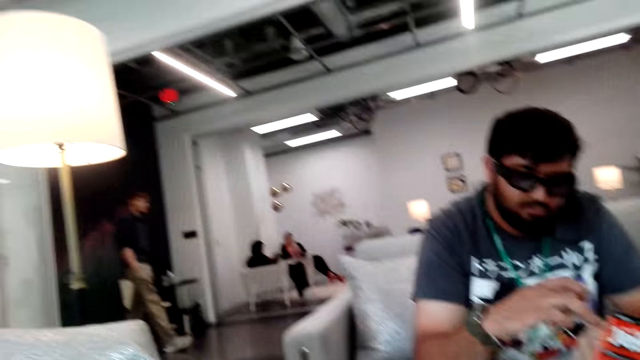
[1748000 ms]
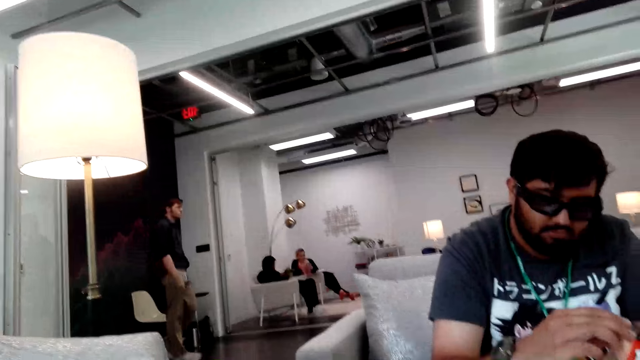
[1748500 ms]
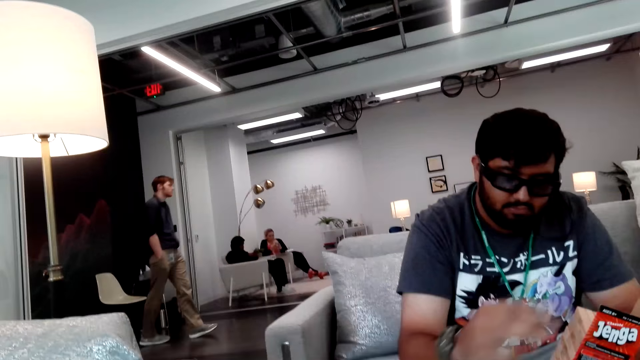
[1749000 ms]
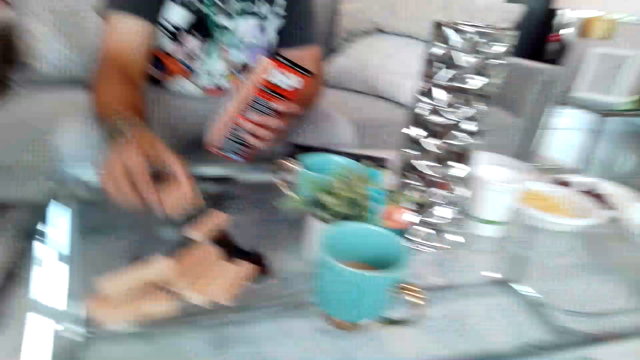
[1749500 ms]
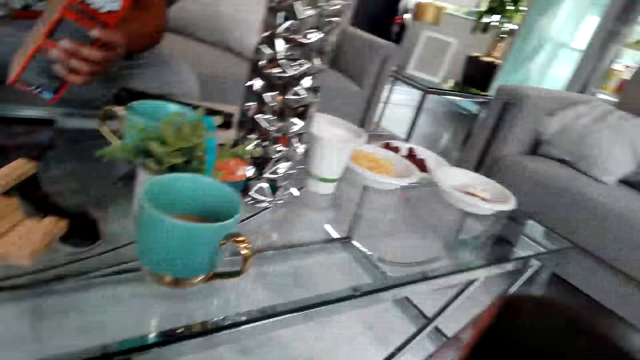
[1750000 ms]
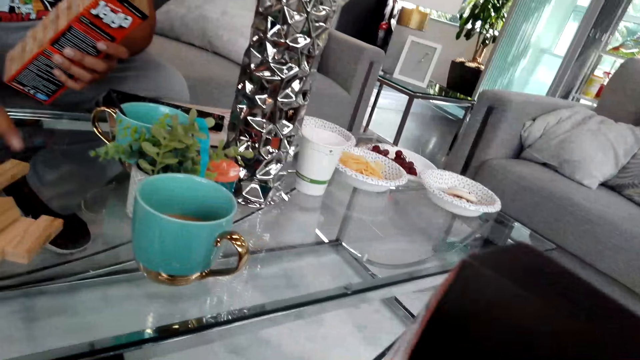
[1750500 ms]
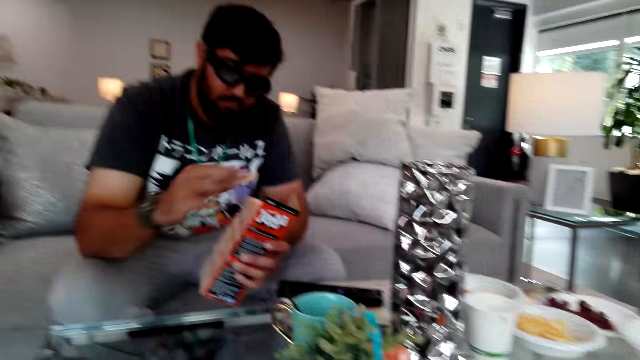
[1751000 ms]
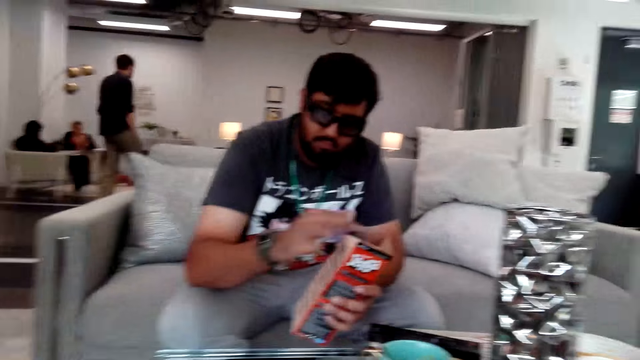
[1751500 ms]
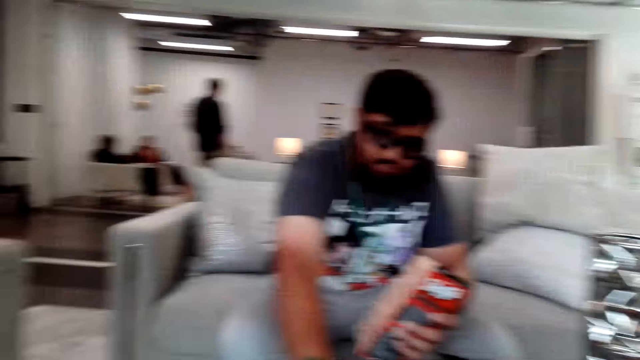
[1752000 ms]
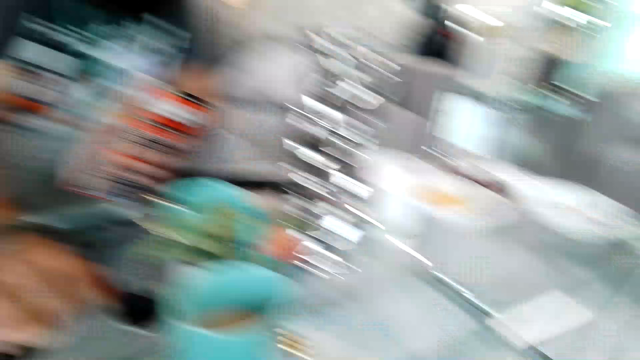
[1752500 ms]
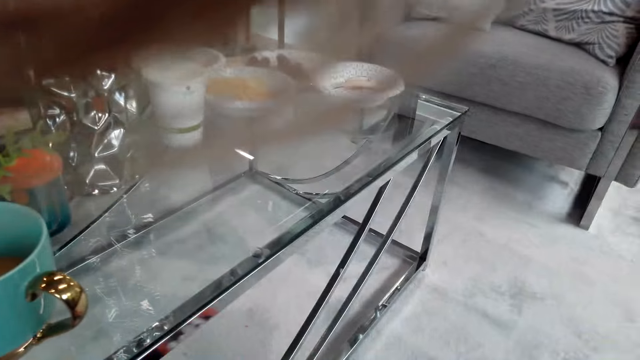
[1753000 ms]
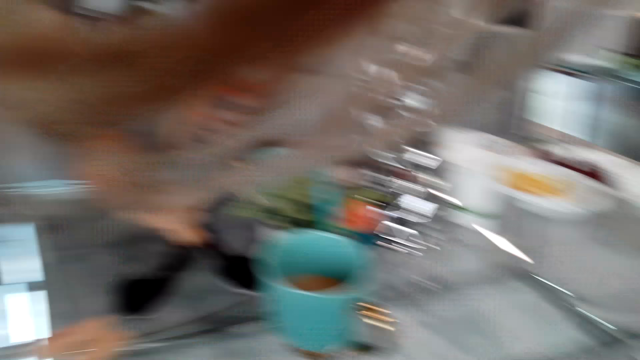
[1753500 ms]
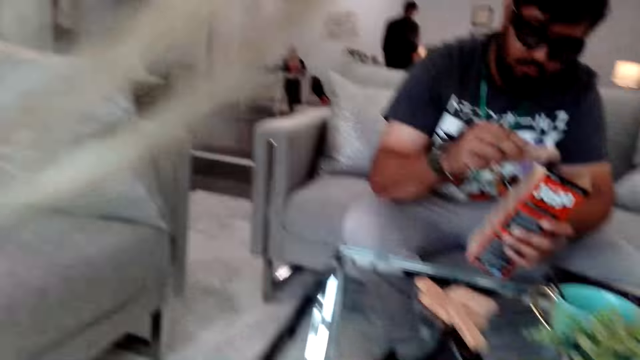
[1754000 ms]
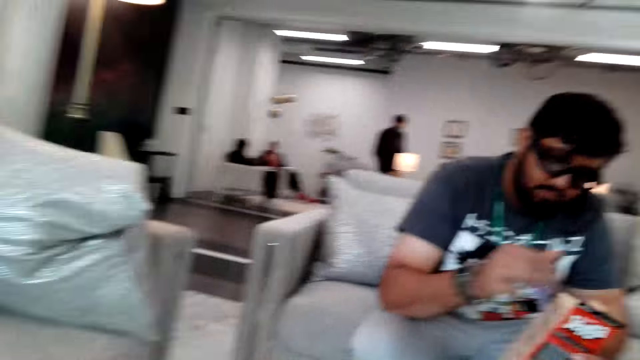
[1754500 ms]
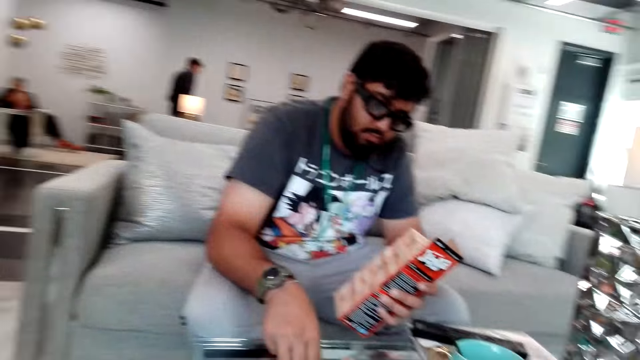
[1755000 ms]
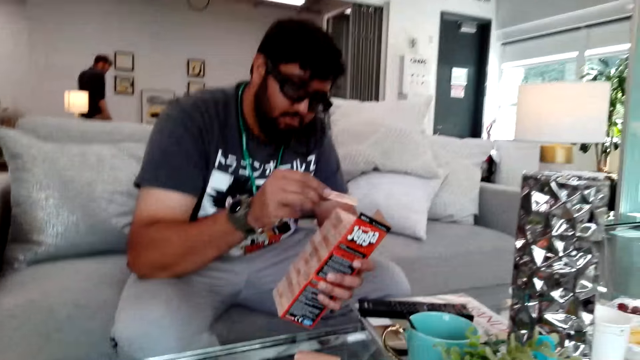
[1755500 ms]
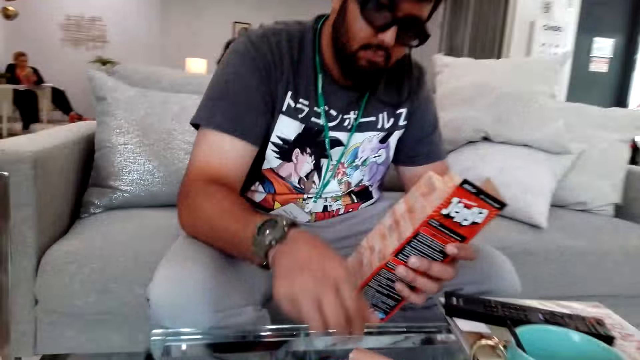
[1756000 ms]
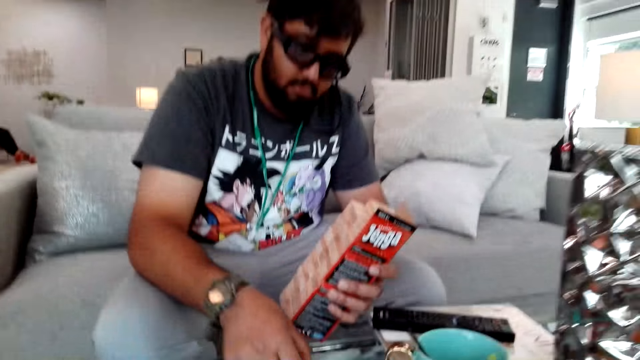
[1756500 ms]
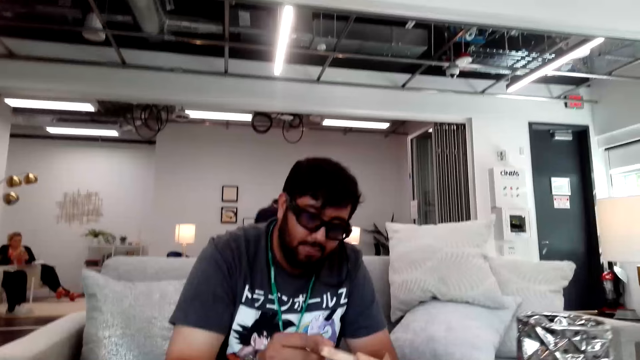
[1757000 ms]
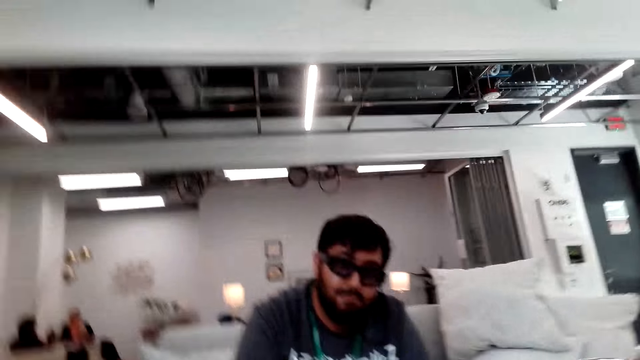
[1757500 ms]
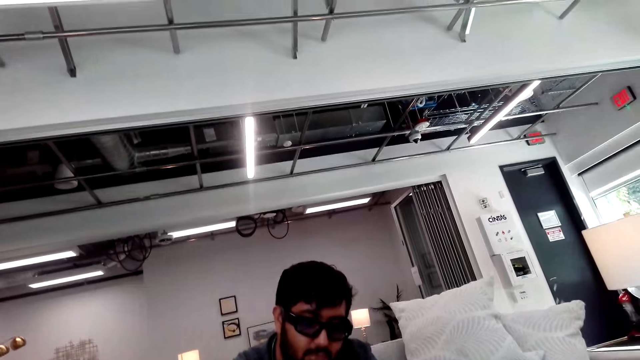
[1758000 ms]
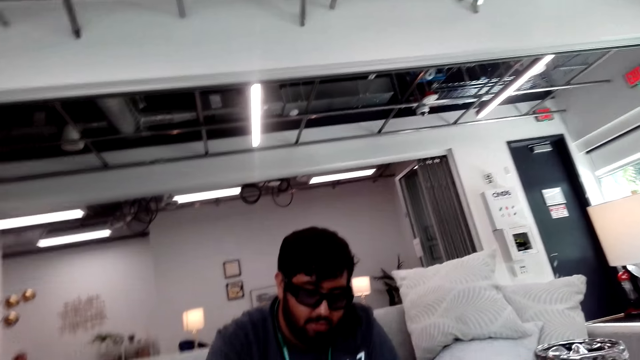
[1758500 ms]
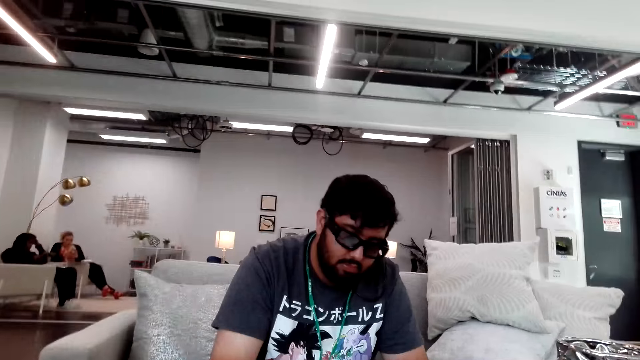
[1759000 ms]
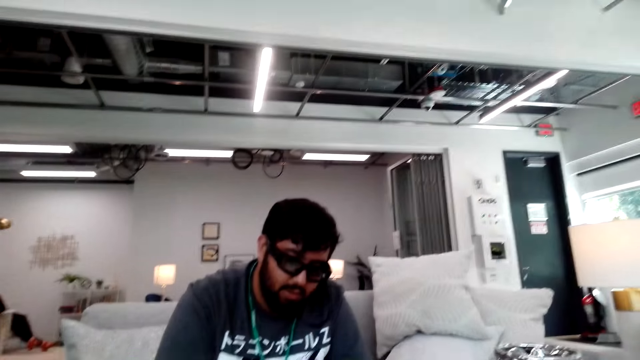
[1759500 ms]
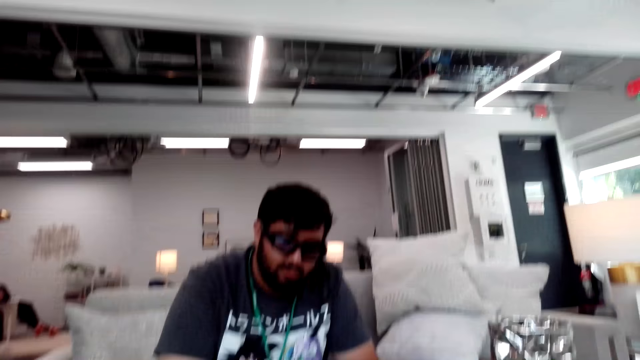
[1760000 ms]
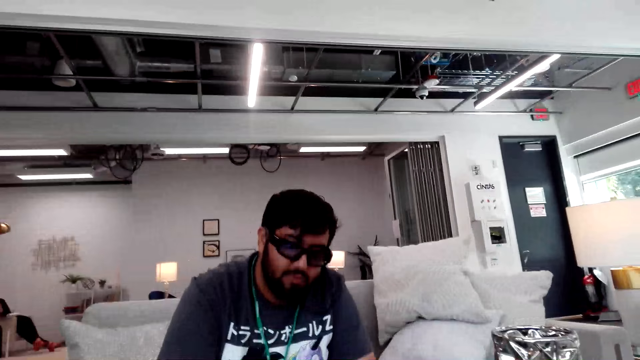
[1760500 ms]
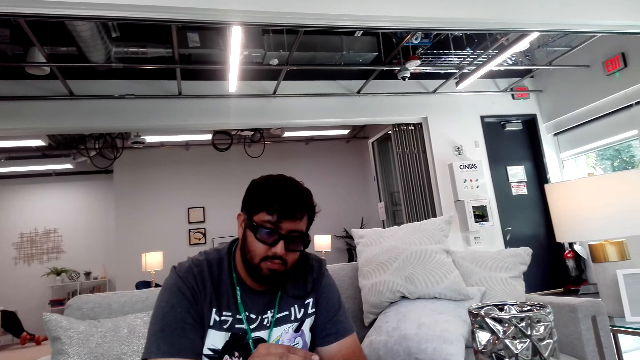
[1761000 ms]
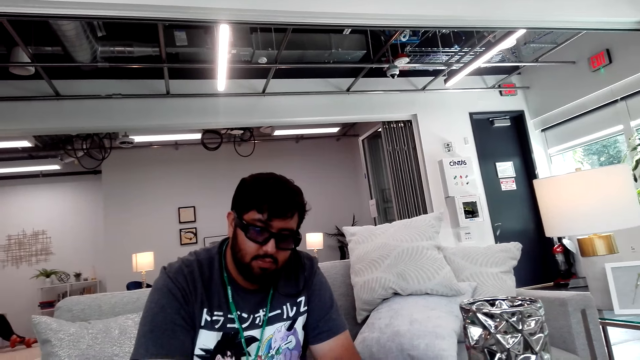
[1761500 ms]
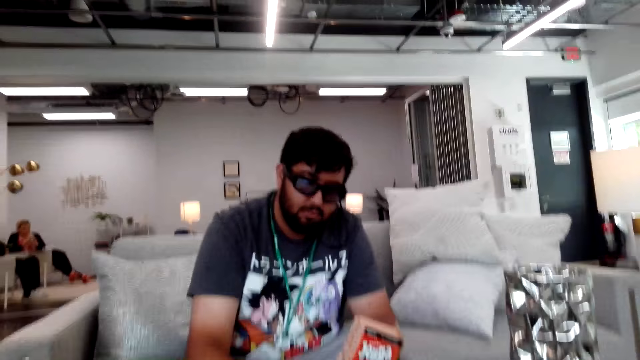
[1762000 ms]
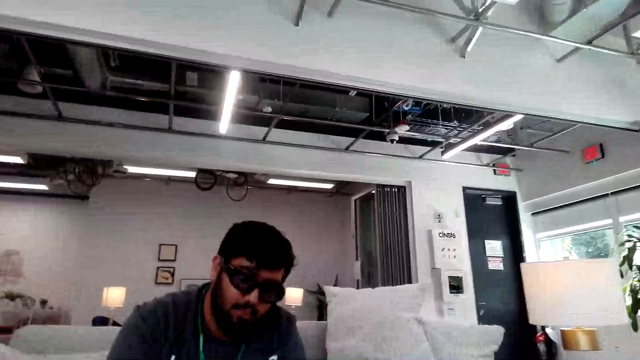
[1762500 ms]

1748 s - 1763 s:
The camera wearer looks around the house. They look at the box. They converse with a man. The man picks a block from the table and places the block in the tower.

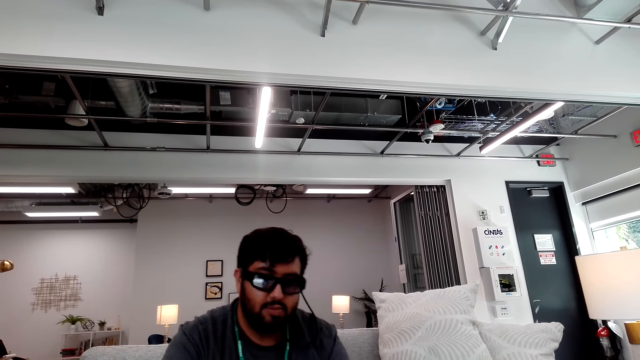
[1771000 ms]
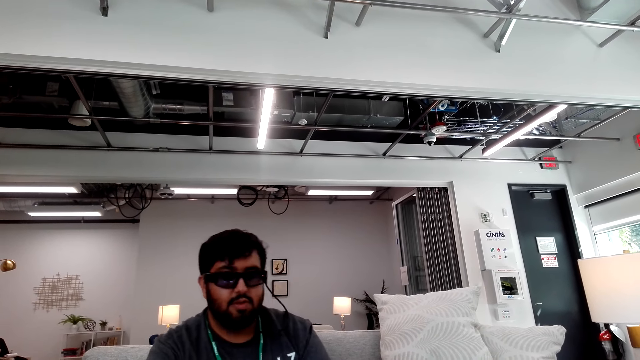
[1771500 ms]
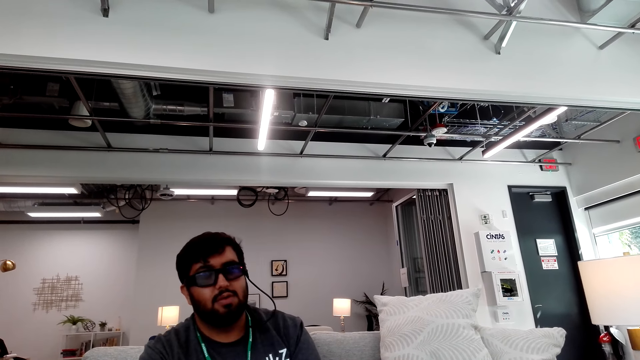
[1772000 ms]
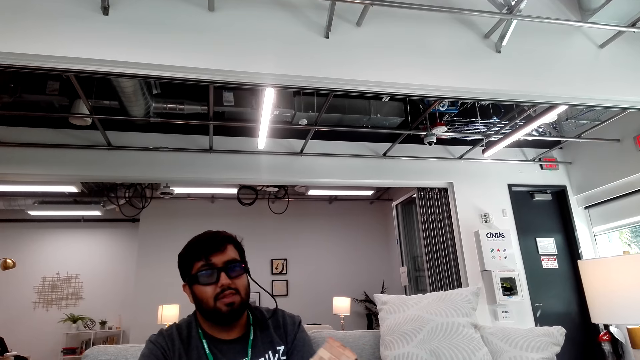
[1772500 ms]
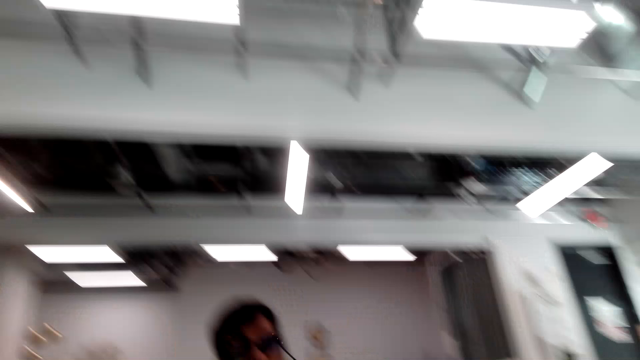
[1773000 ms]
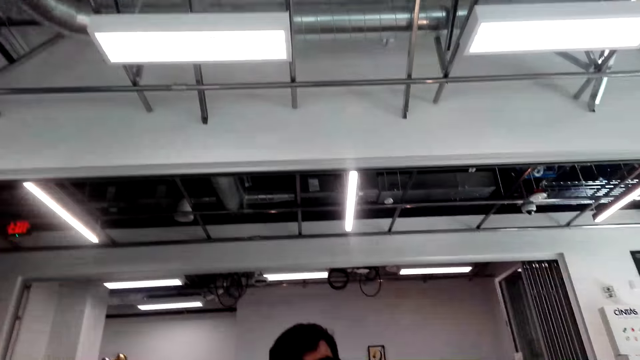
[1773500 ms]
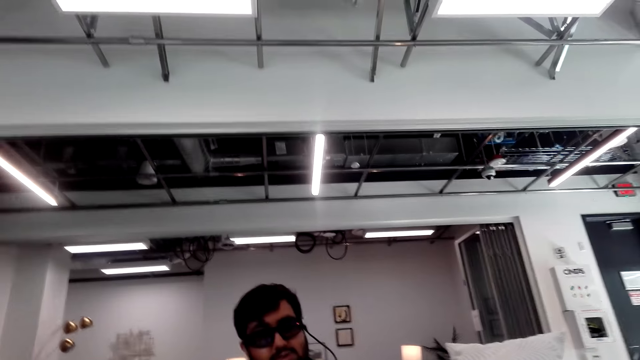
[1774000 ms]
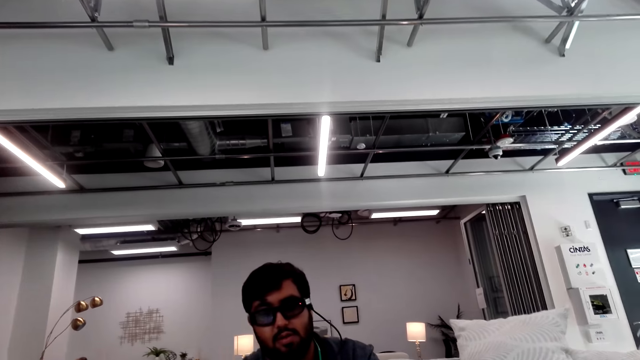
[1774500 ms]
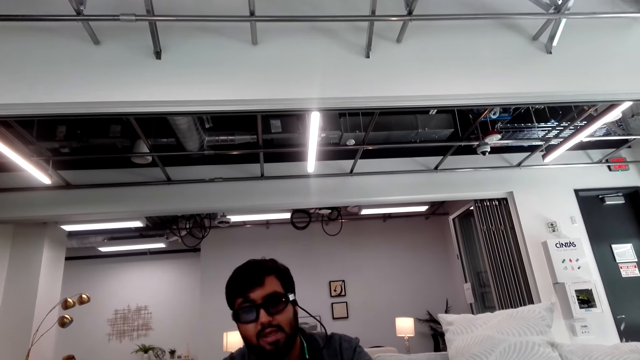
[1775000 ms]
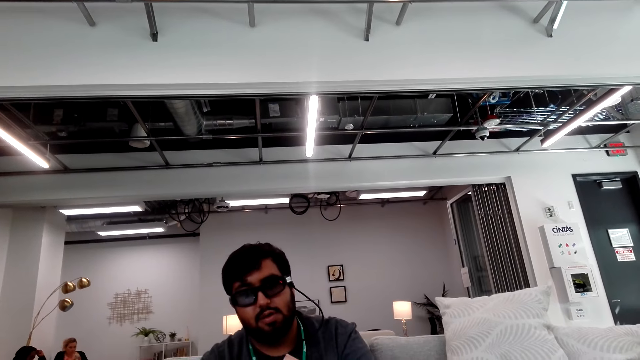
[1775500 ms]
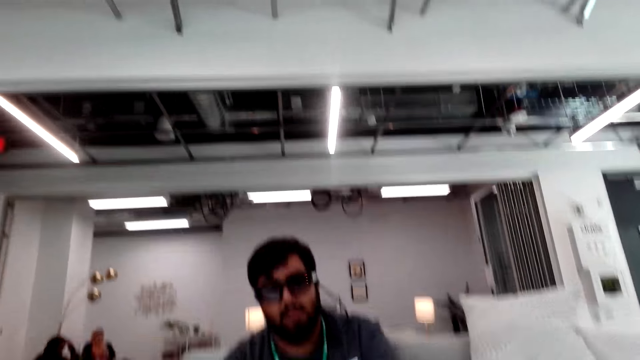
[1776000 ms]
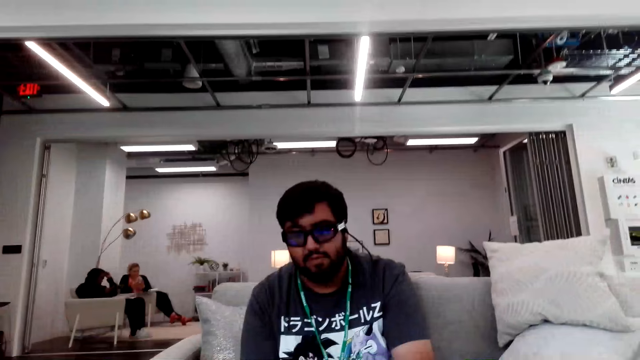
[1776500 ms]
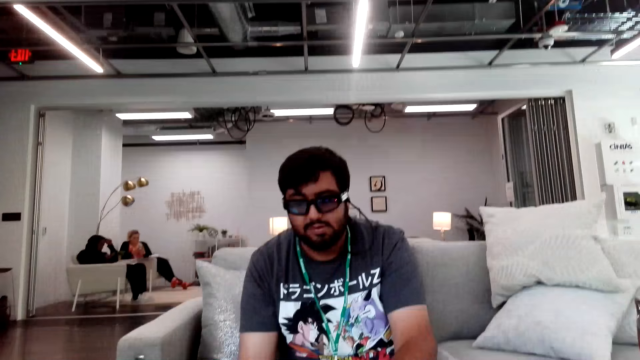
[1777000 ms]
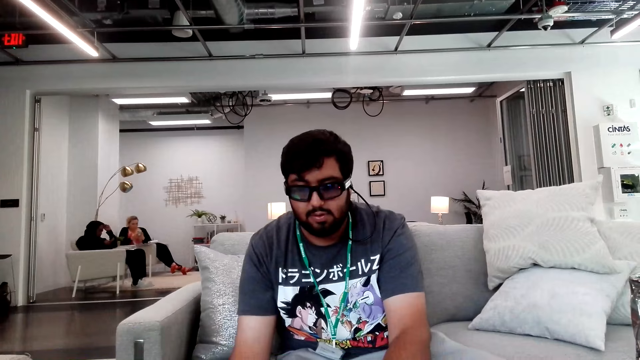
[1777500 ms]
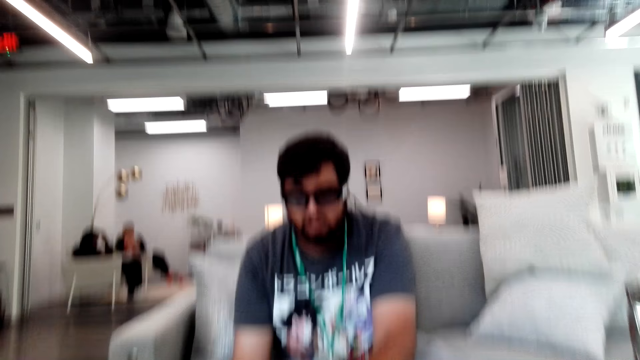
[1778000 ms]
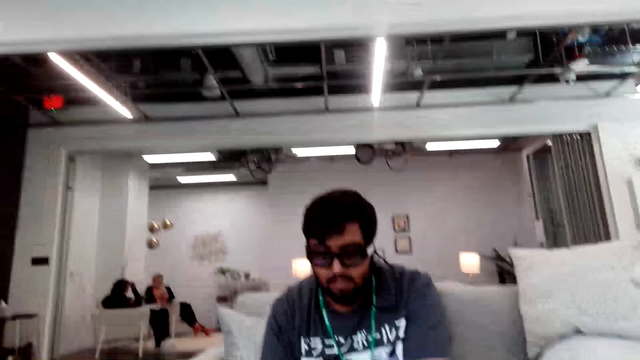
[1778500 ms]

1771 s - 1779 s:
The camera wearer talks with a man.
